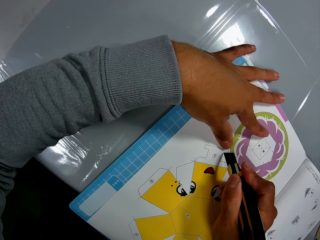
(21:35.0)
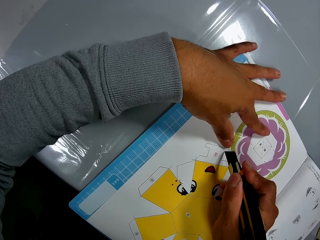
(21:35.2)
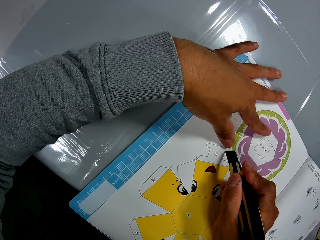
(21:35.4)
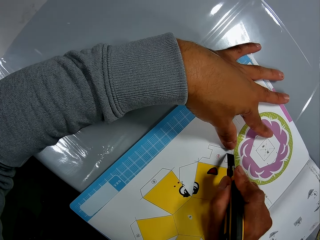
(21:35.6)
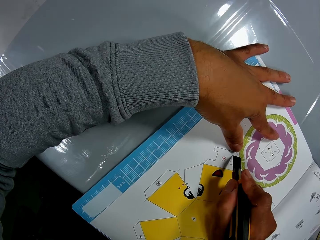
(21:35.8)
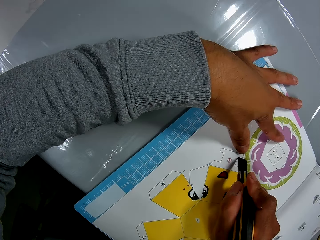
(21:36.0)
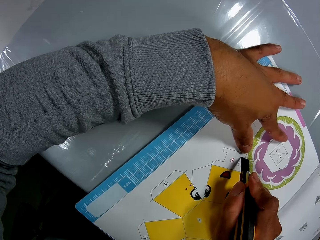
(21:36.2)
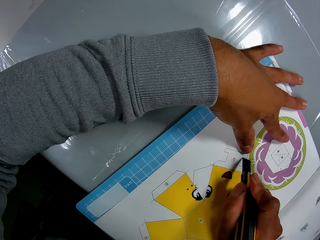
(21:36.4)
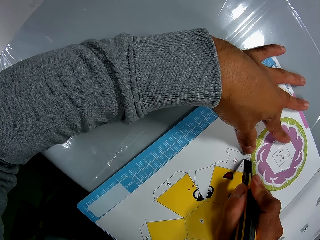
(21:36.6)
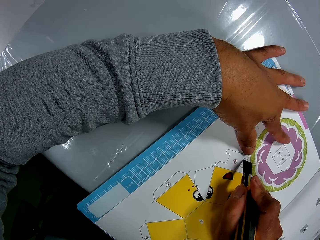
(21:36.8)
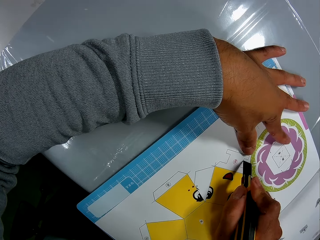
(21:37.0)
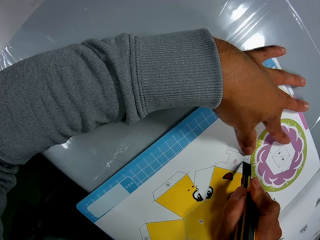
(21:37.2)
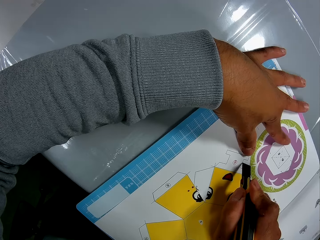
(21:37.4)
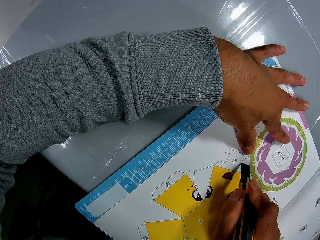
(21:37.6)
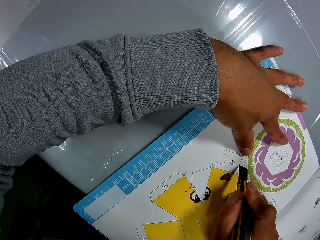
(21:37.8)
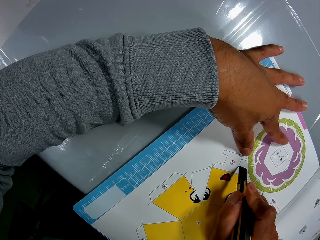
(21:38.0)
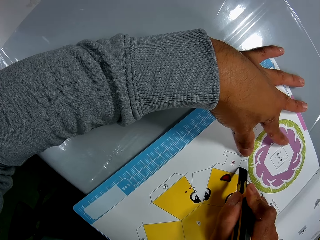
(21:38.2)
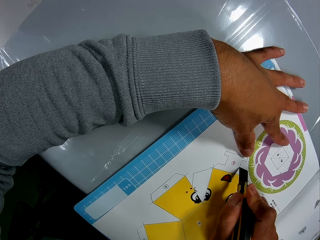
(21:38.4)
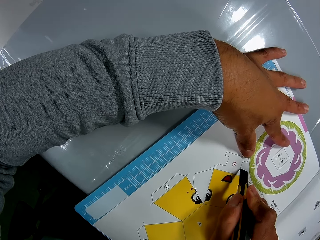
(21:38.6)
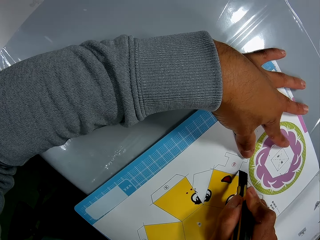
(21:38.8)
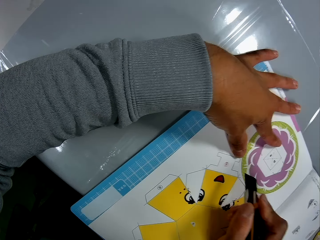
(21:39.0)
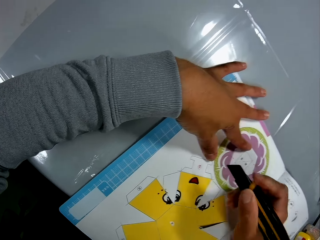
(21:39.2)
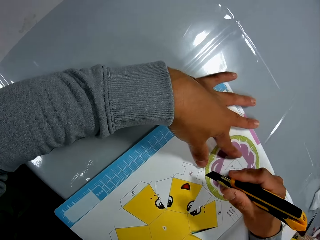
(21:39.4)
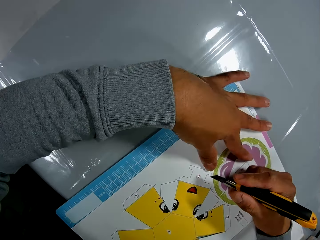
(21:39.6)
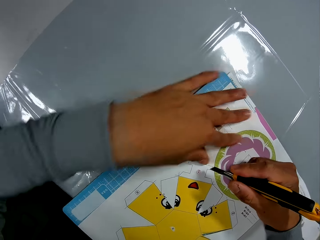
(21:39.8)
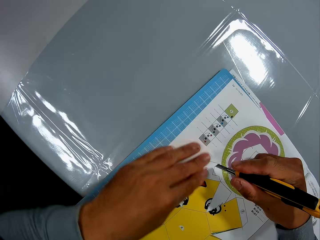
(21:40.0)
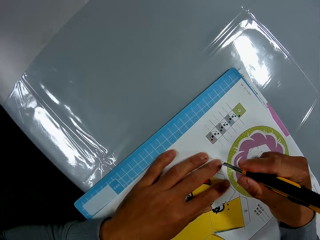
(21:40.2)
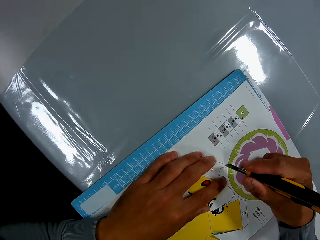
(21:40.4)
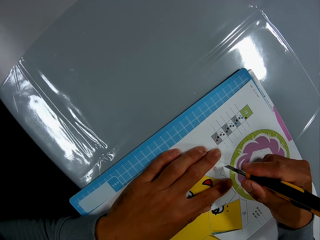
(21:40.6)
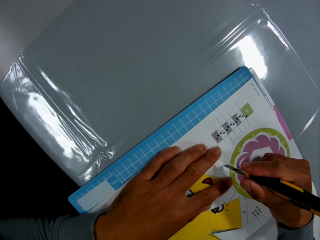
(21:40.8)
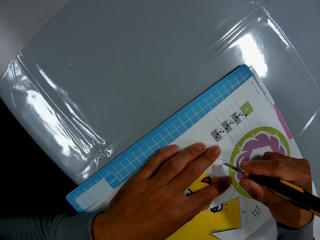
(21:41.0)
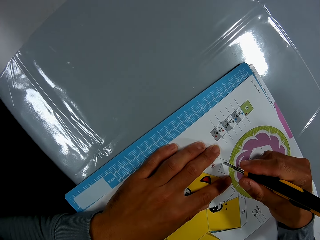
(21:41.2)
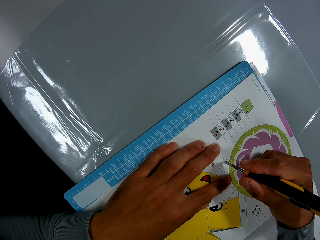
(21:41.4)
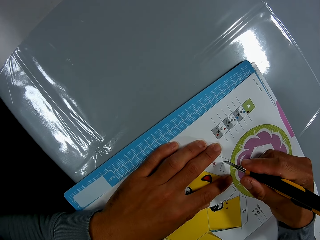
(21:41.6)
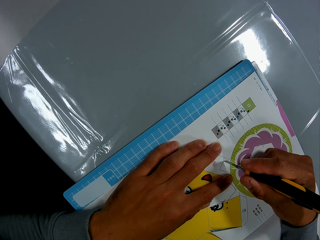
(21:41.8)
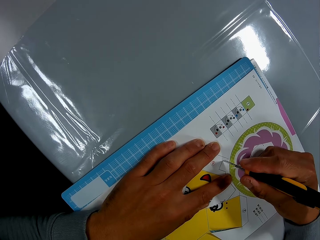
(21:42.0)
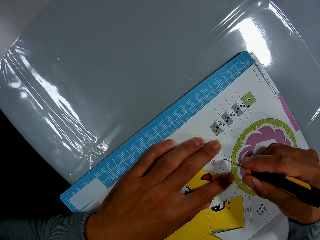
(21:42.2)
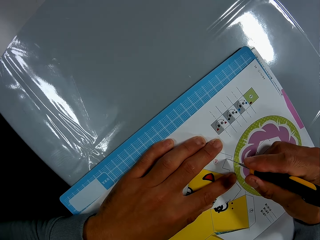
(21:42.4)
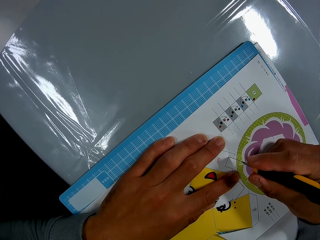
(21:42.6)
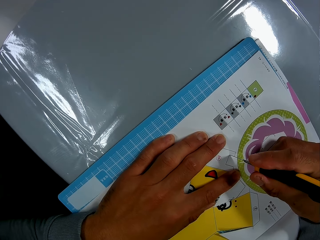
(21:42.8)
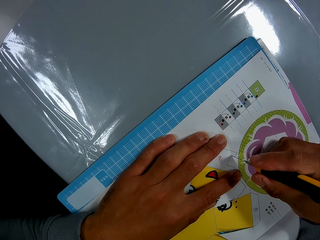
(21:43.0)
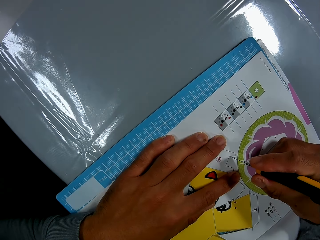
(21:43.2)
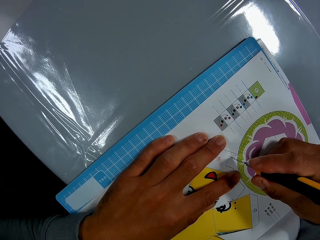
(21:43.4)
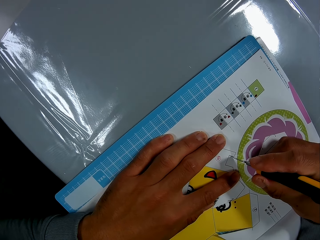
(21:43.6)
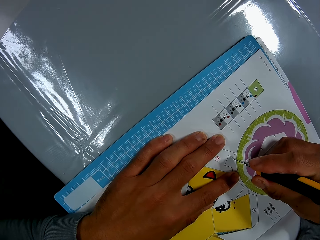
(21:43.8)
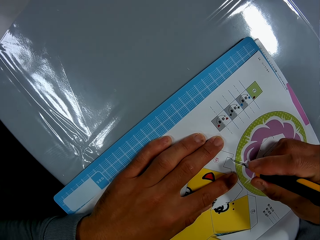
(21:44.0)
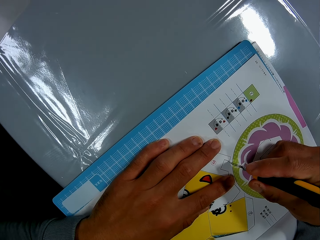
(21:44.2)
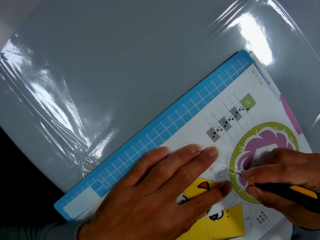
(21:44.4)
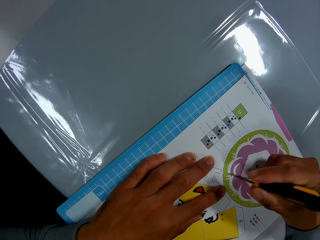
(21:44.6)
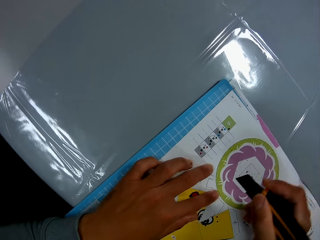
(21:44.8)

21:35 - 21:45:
The camera wearer adjusts the craft knife on the craft pieces book page. They cut the craft pieces book page using the craft knife on the mat craft board. They adjust the craft knife on the craft pieces book page. They cut the craft pieces book page using the craft knife on the mat craft board.

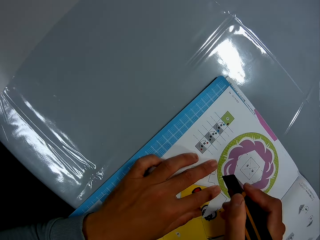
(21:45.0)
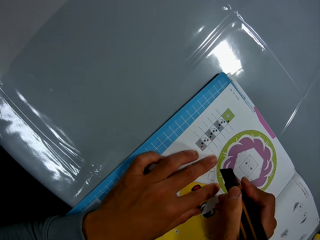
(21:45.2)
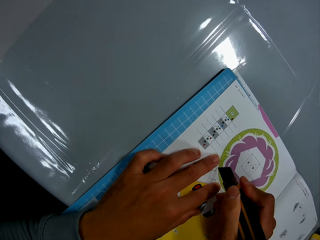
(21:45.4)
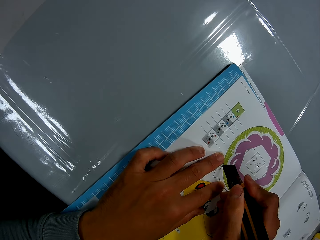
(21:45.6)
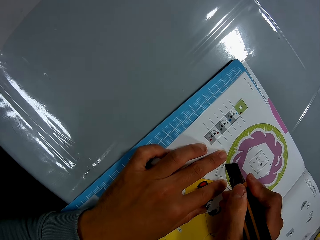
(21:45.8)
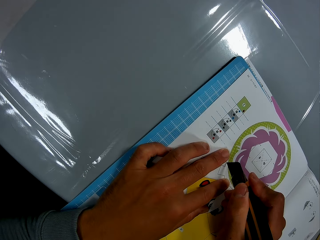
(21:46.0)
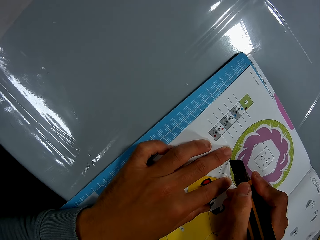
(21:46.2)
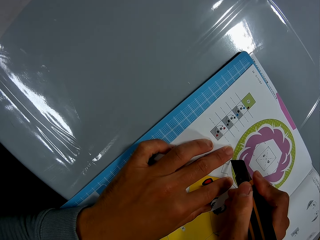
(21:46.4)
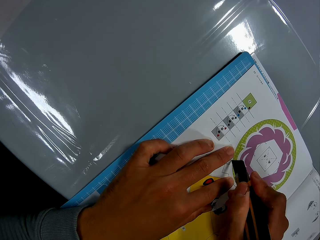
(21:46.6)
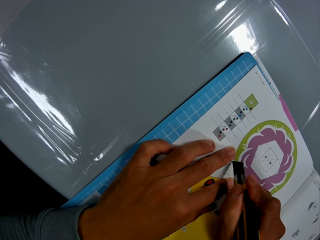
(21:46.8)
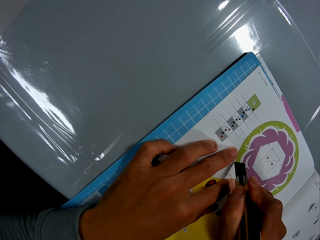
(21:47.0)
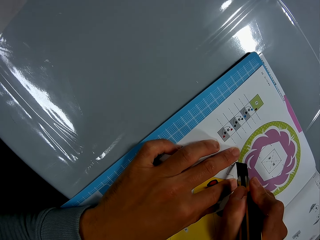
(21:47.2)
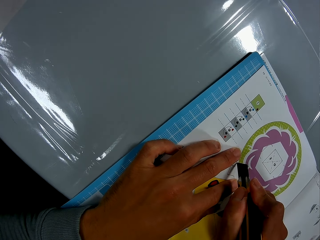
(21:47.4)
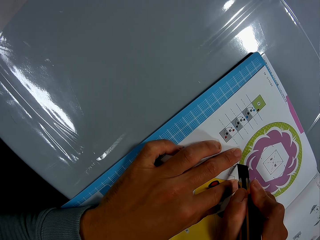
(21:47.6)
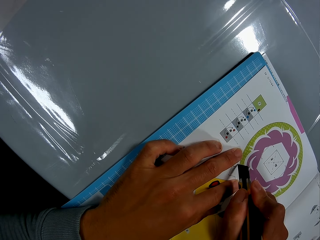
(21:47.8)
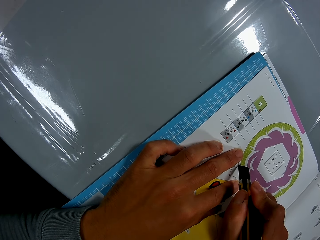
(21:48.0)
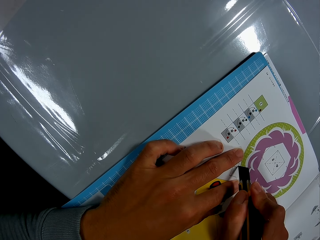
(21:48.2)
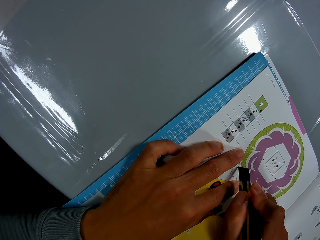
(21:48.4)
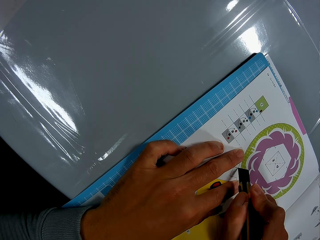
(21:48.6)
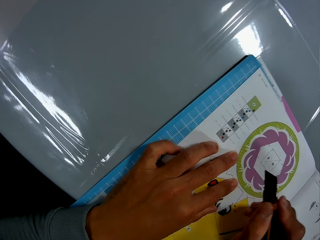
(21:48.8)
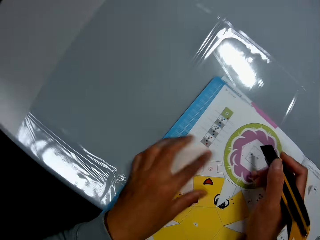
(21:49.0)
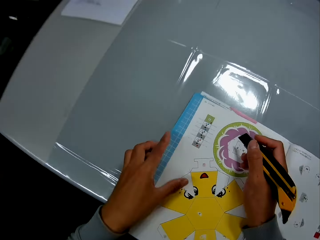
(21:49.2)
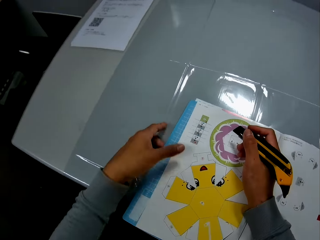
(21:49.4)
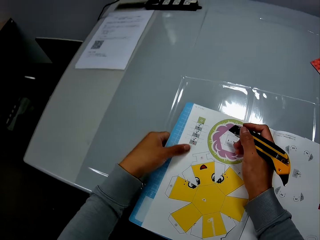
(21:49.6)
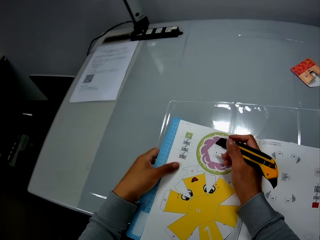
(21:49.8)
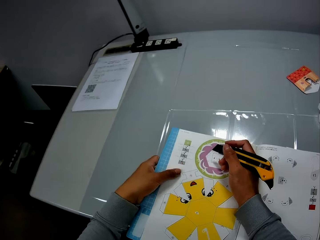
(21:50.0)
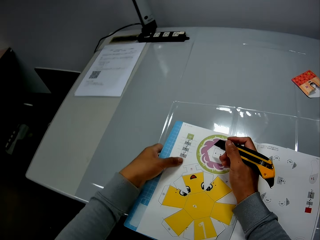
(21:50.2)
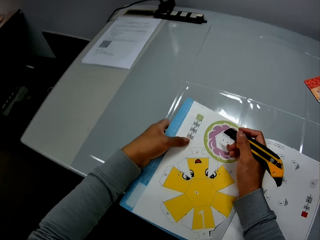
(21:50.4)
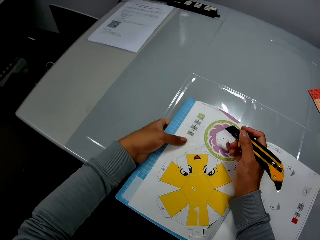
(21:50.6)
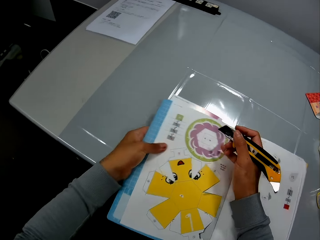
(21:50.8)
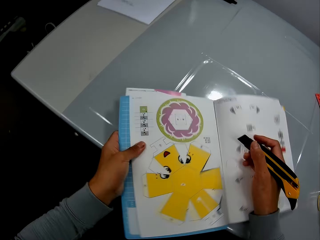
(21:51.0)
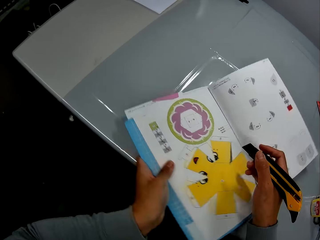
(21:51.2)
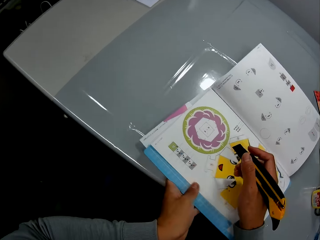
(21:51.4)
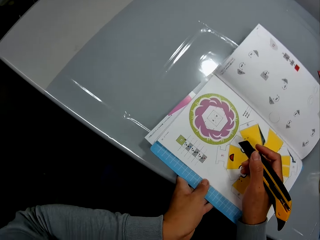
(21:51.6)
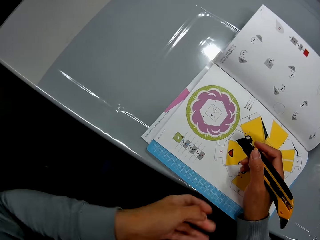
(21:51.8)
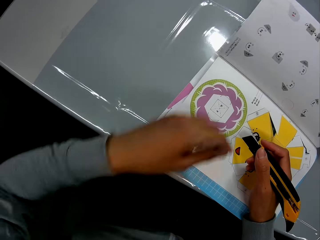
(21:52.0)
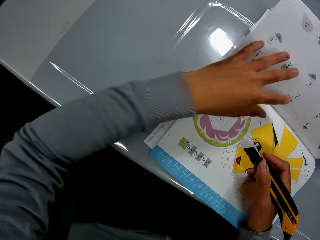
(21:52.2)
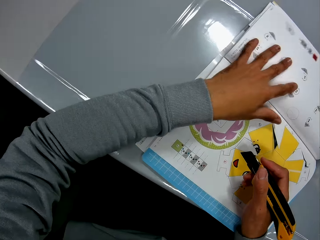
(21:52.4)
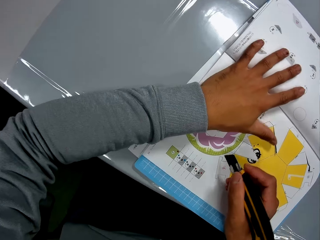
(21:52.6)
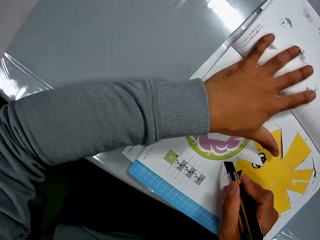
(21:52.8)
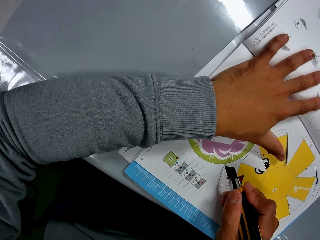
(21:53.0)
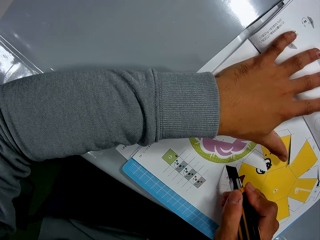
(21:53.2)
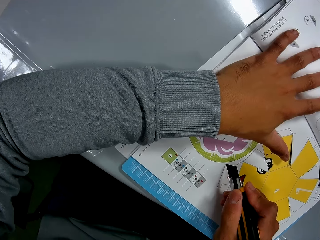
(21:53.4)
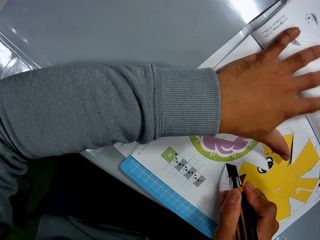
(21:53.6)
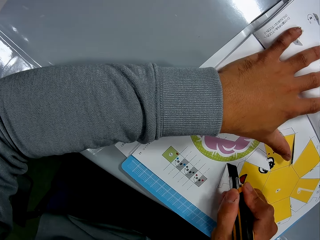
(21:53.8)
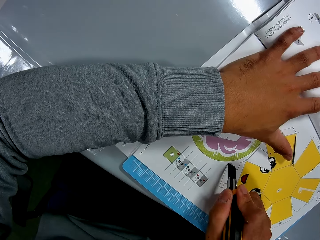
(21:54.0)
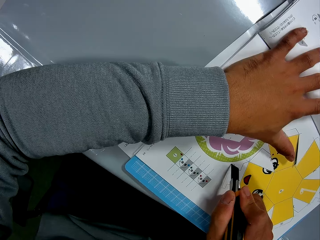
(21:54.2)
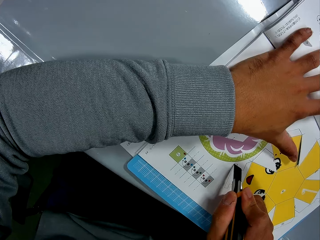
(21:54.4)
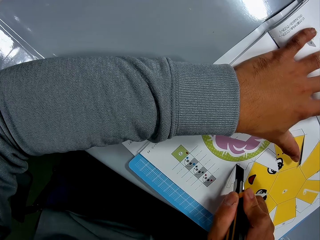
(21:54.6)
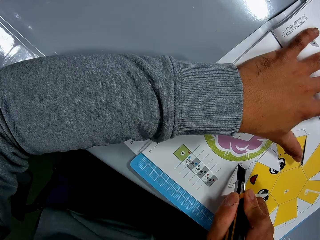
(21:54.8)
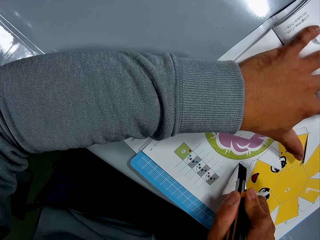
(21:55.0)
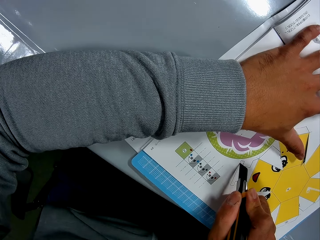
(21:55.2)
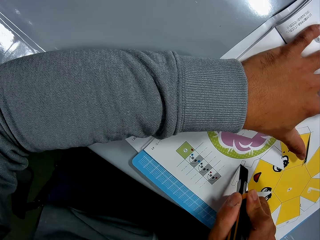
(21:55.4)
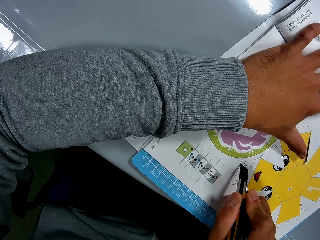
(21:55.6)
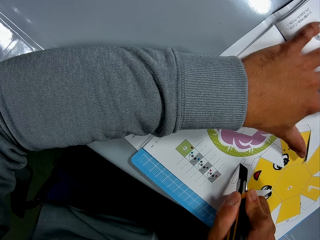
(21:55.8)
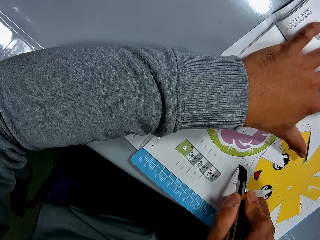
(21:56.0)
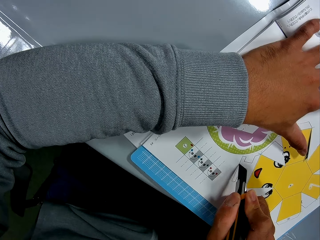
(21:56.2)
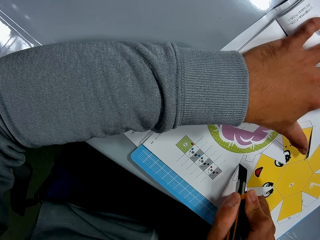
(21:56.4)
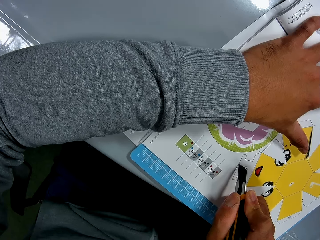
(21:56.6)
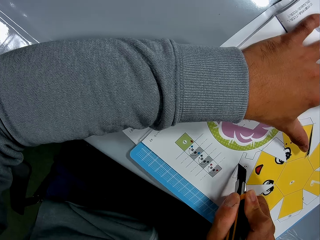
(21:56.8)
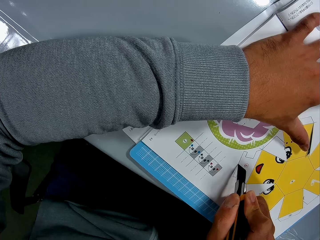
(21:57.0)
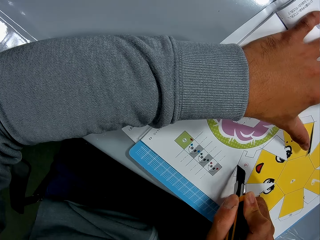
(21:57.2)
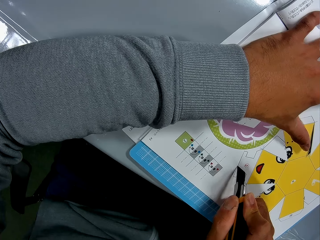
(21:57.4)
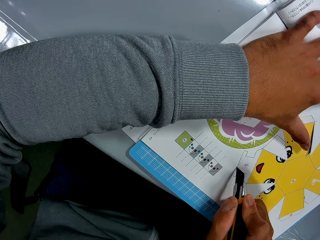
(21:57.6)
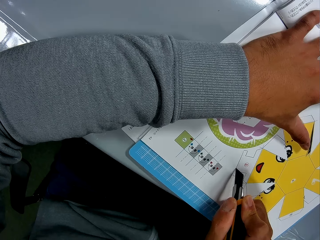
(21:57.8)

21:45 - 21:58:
The camera wearer adjusts the craft knife on the craft pieces book page. He cuts the craft pieces book page using the craft knife on the mat craft board. He rotates the craft book. He adjusts the craft pieces book on the table. He places his left hand on the craft book. He adjusts the craft knife on the craft pieces book page. He cuts the craft pieces book page using the craft knife on the mat craft board.
